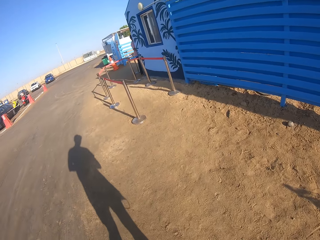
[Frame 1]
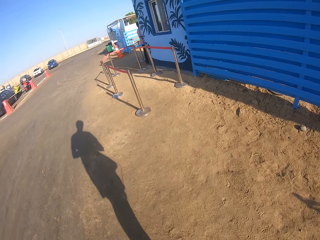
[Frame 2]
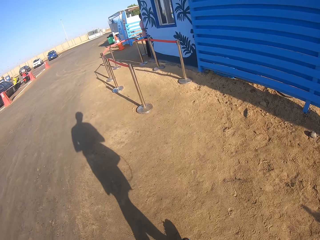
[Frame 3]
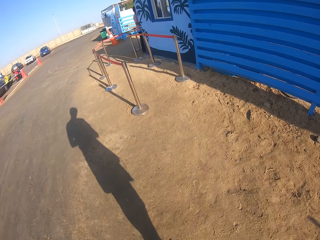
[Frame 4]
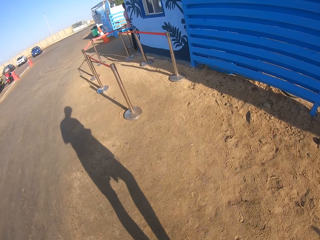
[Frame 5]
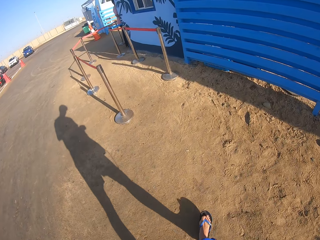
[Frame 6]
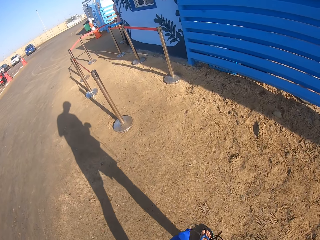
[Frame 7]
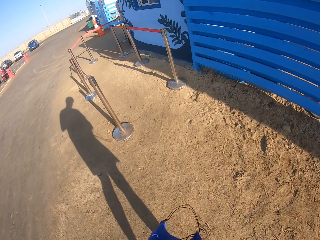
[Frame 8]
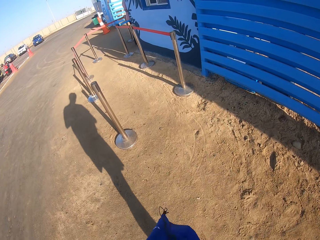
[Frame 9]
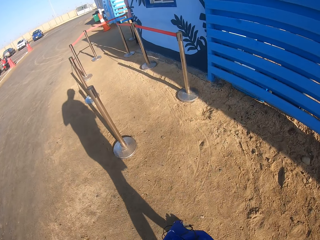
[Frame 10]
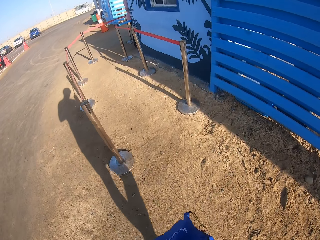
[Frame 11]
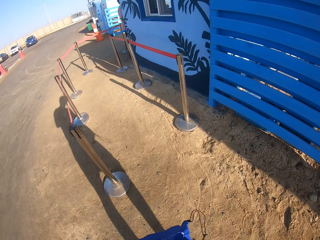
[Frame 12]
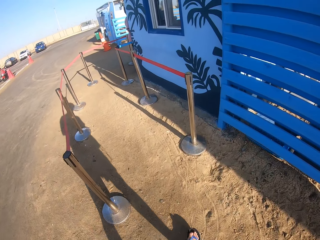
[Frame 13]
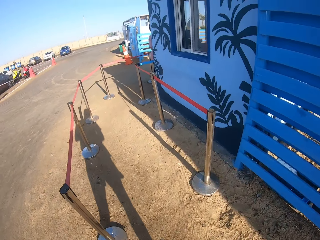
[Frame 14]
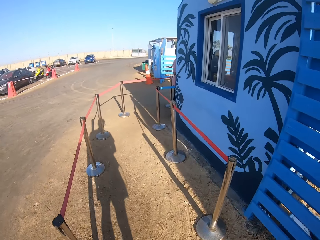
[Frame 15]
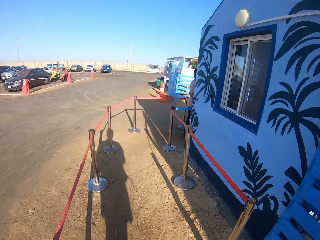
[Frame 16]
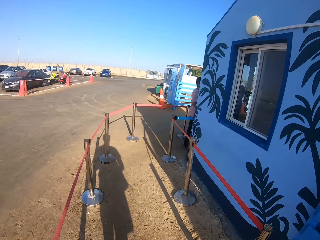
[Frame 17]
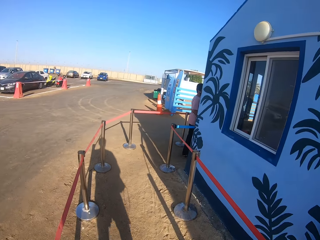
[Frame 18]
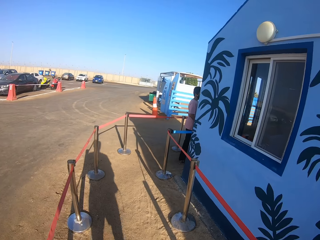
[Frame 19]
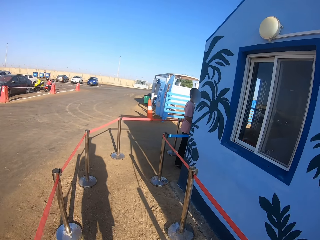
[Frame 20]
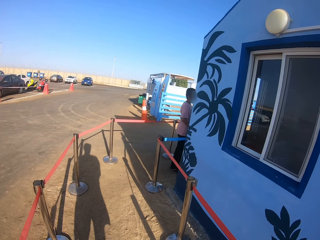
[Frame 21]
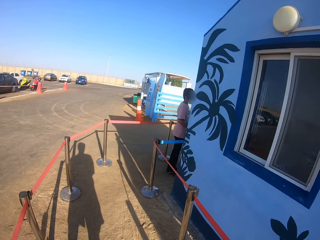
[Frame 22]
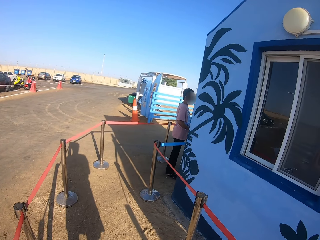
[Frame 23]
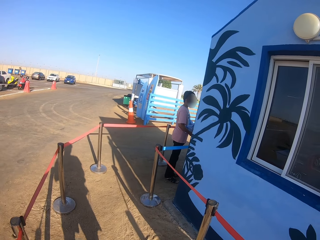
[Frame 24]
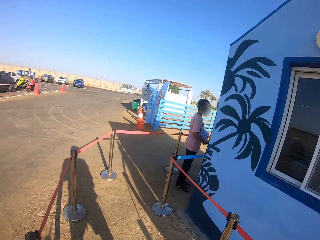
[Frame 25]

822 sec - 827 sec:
The camera wearer turns to the right.

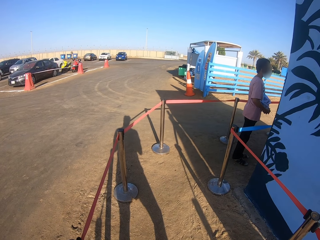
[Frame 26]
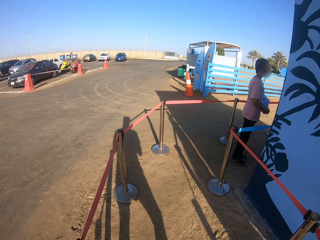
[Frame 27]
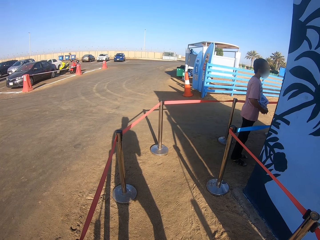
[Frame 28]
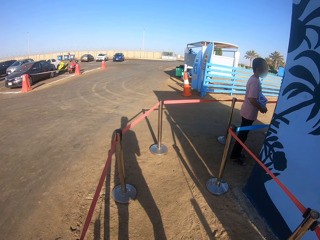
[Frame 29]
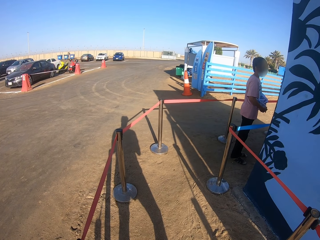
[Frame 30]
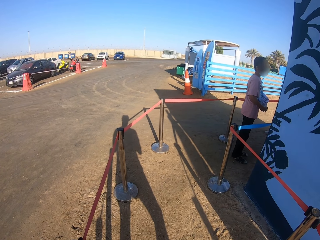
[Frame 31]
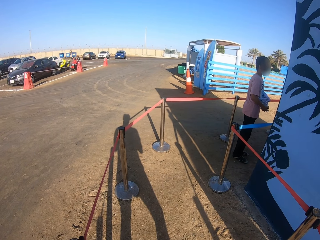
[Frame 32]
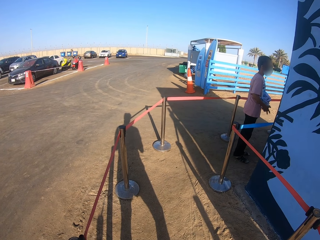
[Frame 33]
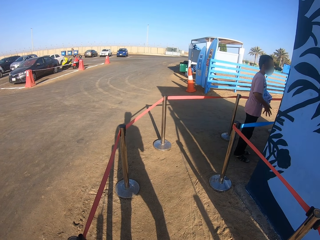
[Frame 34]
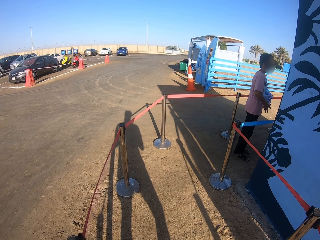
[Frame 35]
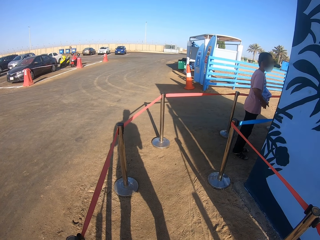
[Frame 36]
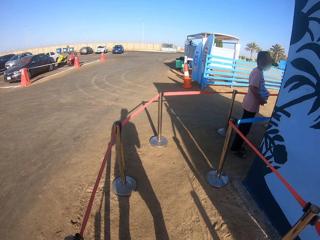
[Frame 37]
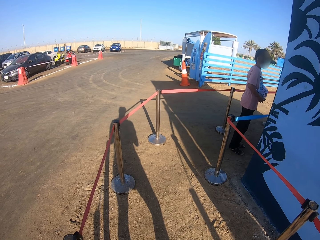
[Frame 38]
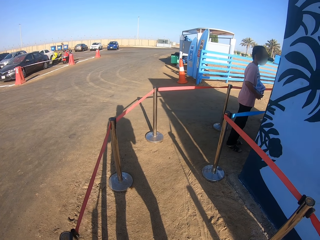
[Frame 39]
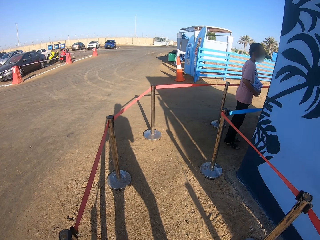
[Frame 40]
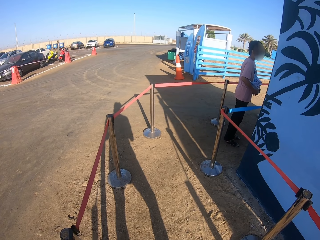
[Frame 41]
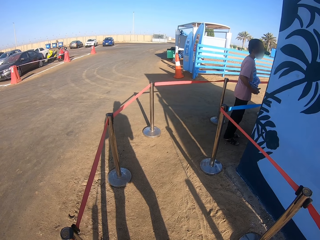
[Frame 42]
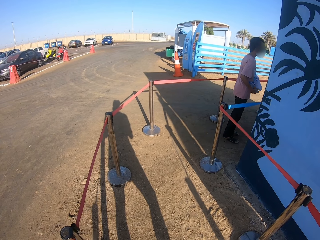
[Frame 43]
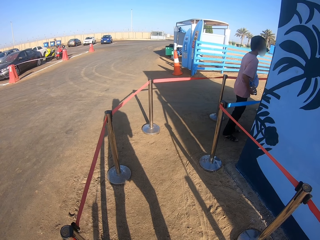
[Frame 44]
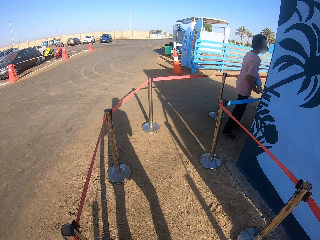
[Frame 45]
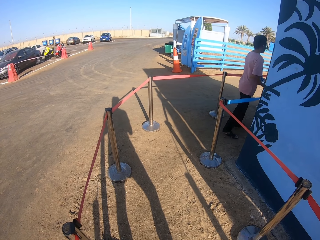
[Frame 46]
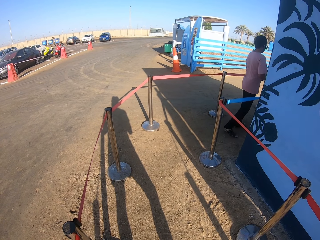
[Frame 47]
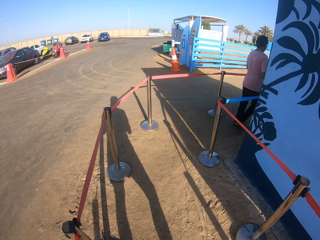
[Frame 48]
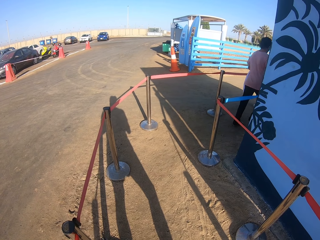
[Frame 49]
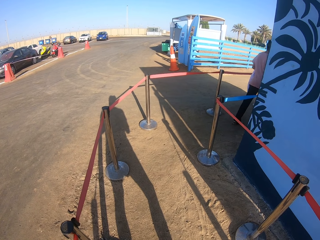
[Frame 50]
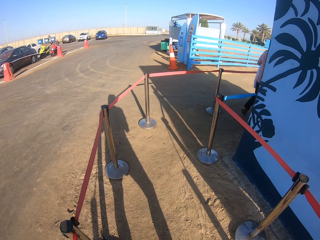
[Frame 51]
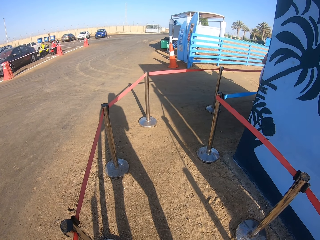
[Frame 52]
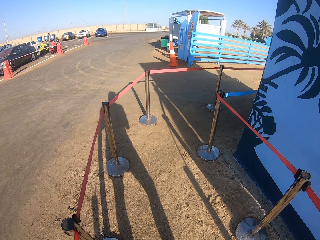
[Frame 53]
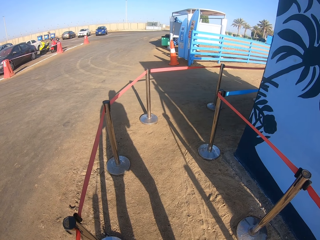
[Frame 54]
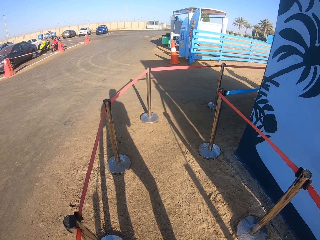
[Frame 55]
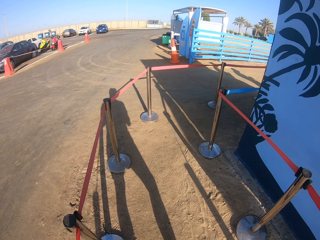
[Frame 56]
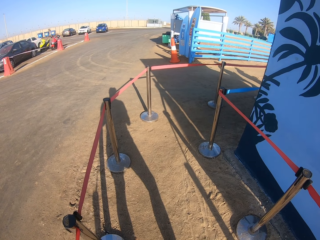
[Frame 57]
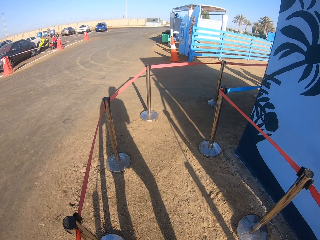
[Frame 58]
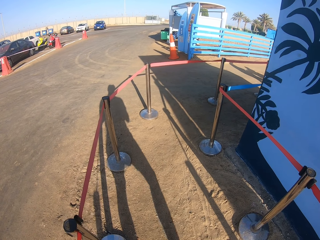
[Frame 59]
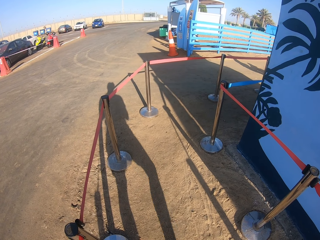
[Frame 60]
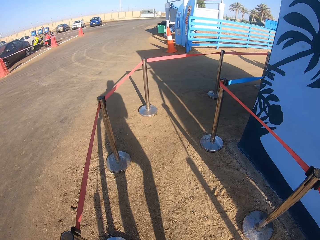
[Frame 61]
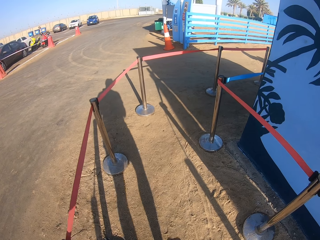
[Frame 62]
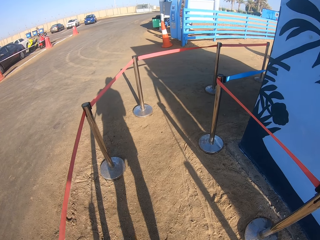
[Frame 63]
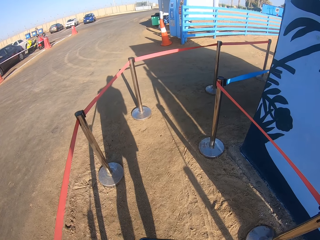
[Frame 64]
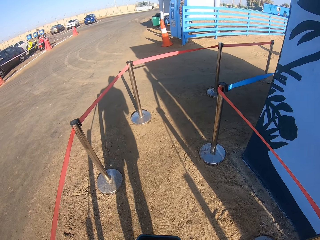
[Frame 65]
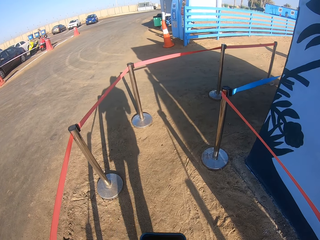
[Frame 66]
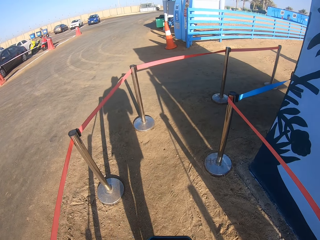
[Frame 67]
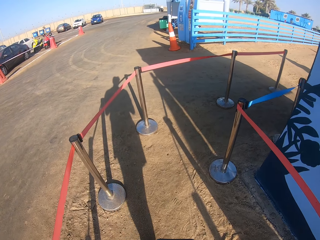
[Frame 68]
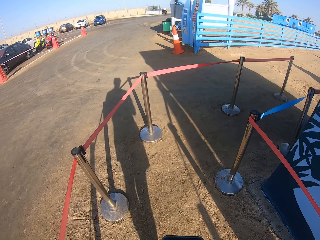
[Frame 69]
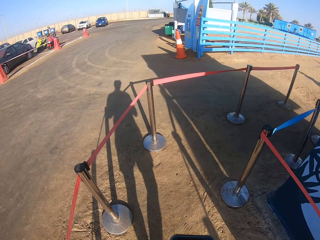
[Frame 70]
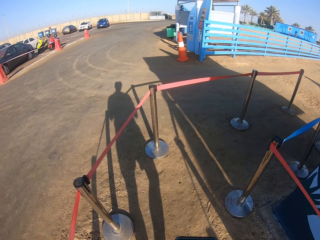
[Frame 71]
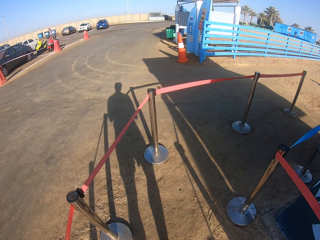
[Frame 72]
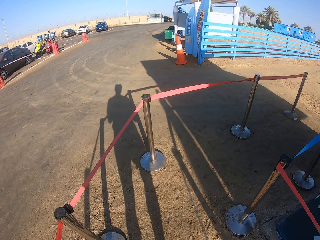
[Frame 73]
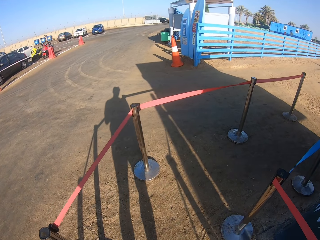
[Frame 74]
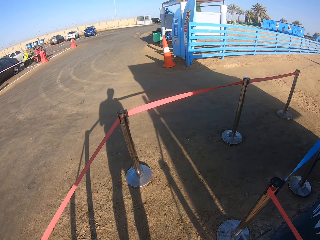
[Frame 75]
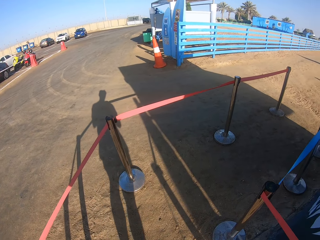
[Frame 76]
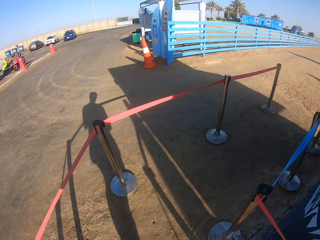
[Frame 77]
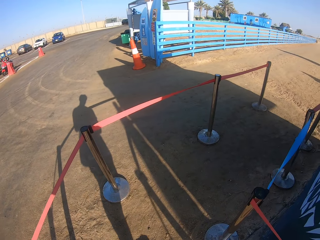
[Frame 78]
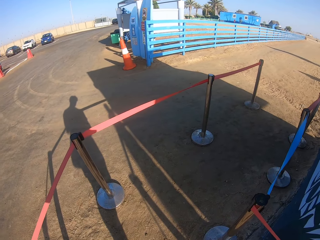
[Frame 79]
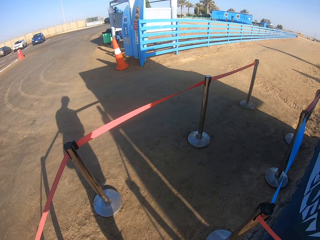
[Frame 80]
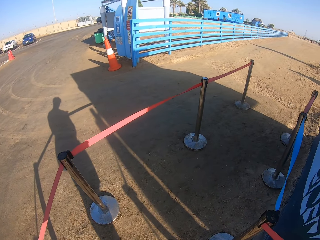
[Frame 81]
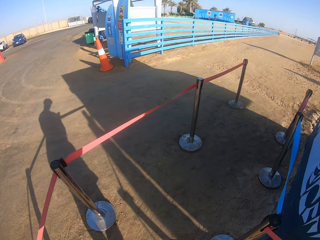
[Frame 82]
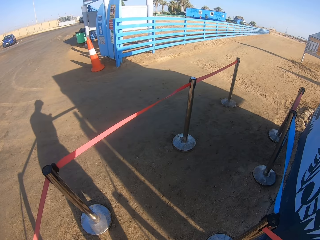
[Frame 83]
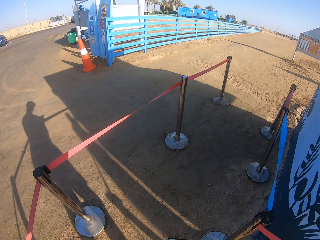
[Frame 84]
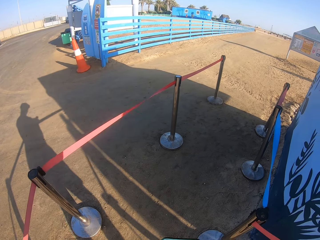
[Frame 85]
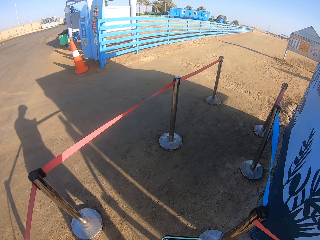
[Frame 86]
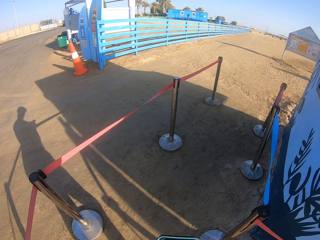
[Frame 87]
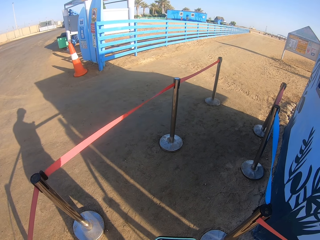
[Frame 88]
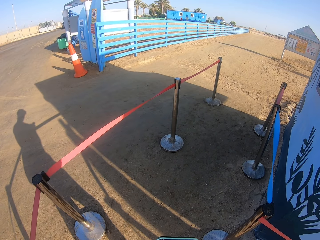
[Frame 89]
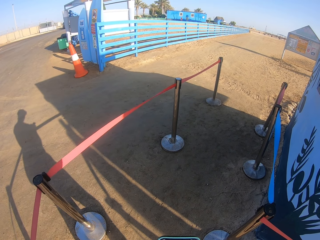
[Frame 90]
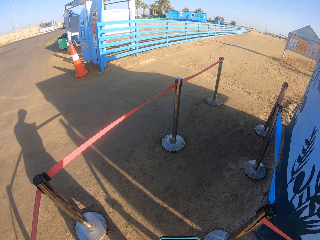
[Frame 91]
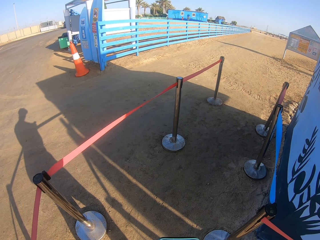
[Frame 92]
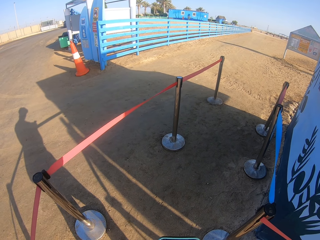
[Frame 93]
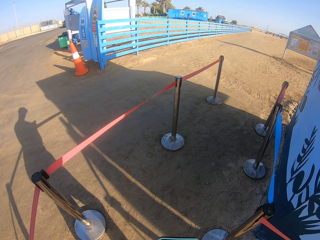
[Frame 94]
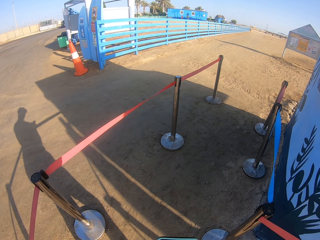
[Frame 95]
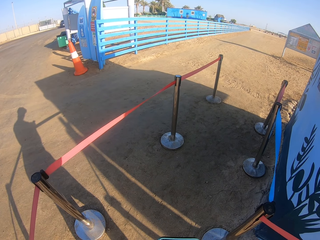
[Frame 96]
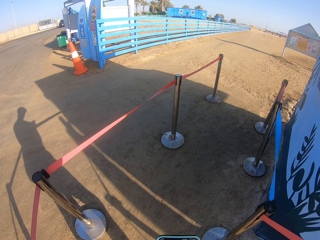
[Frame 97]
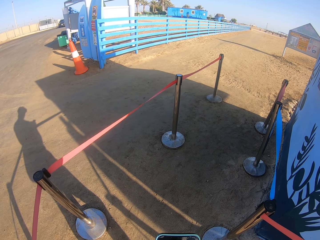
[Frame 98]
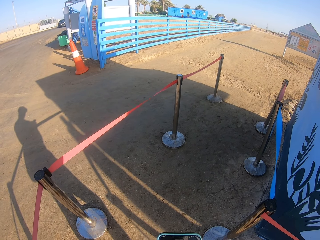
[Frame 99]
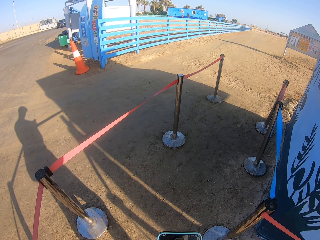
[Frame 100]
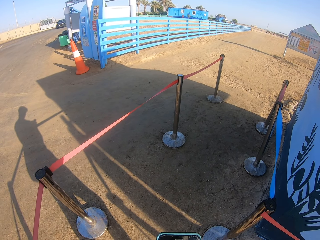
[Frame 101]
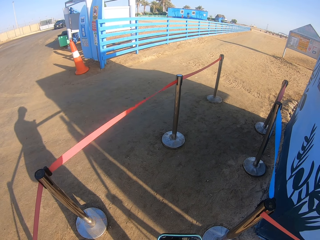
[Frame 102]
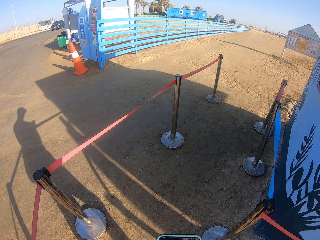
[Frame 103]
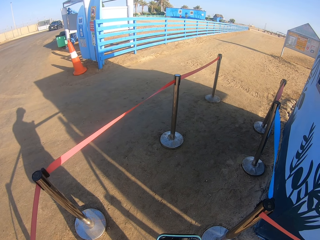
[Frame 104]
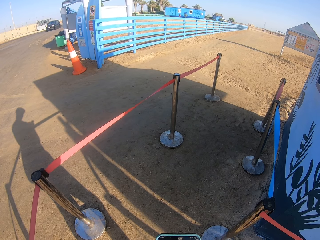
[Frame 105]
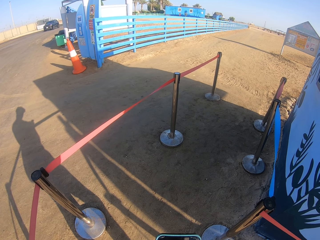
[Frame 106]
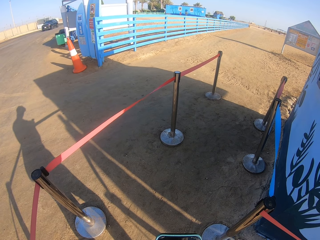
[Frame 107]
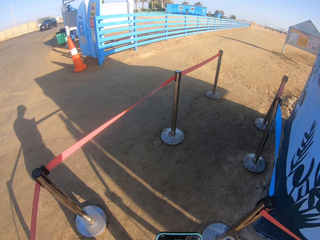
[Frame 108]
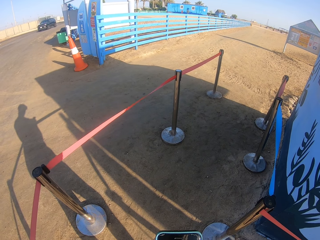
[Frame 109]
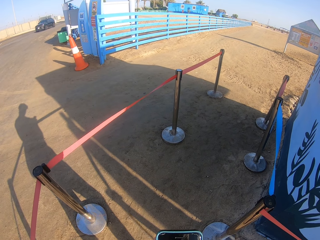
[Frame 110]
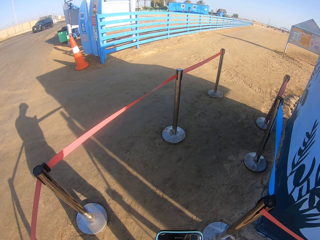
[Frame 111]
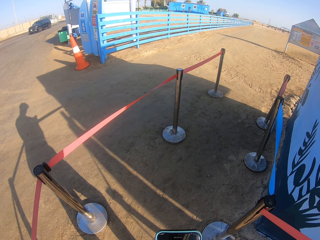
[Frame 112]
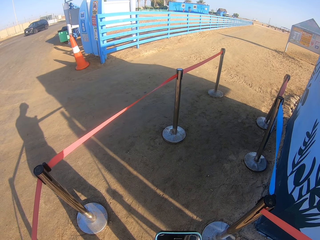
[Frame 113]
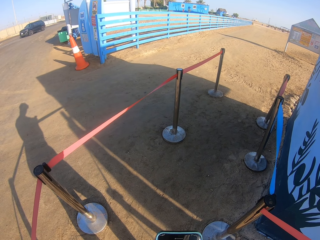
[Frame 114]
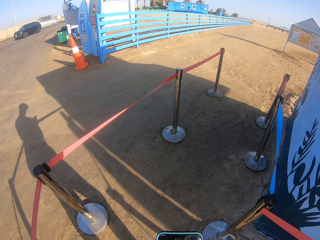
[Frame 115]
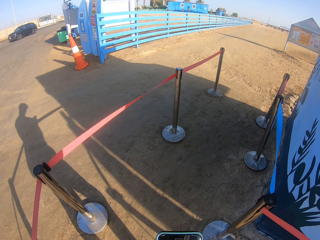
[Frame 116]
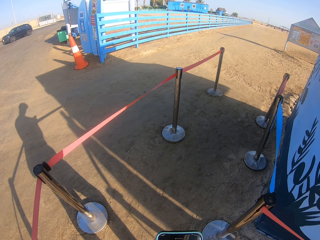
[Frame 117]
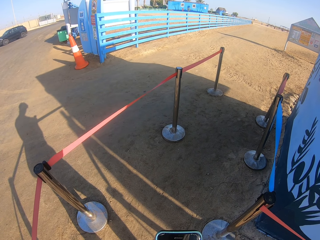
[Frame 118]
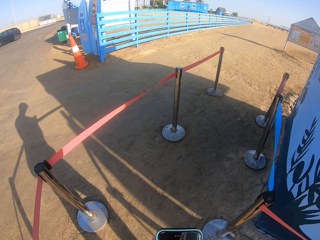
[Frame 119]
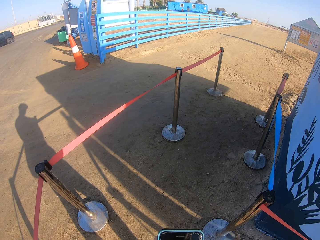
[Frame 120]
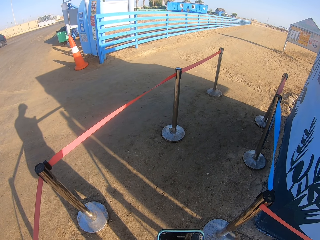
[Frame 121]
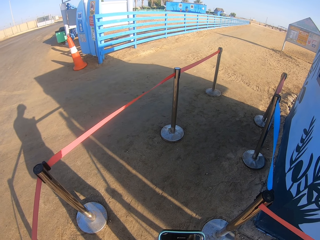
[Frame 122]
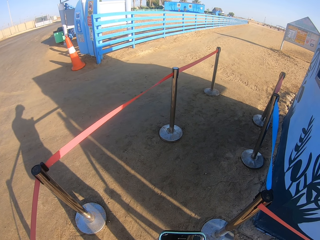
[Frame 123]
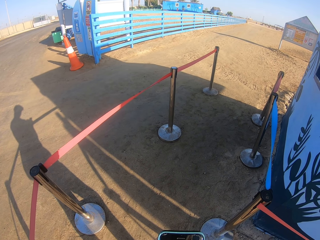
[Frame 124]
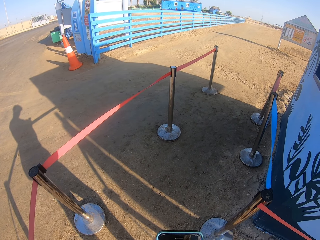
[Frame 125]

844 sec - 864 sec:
The camera wearer walks on the road. They stop. They look at the phone.
